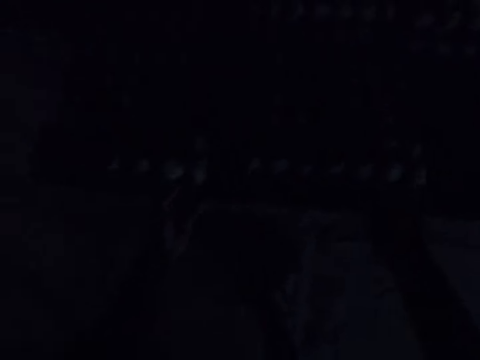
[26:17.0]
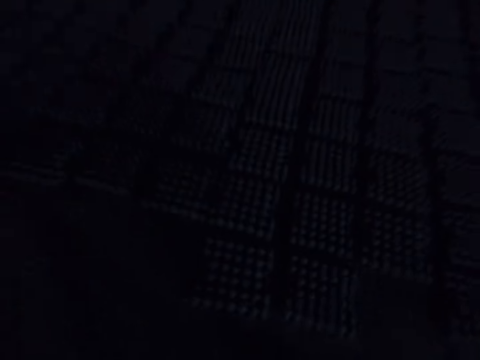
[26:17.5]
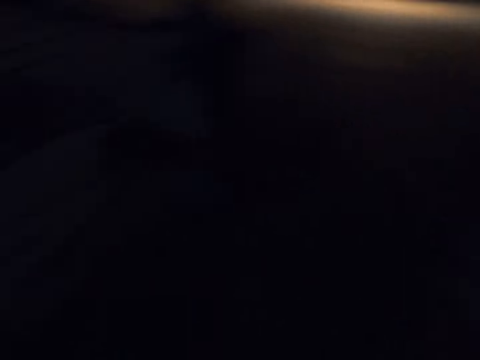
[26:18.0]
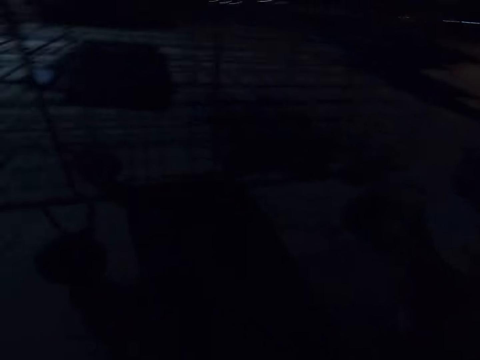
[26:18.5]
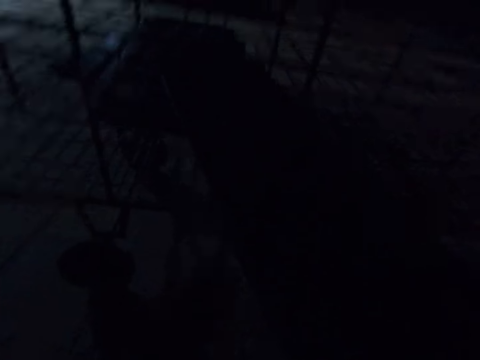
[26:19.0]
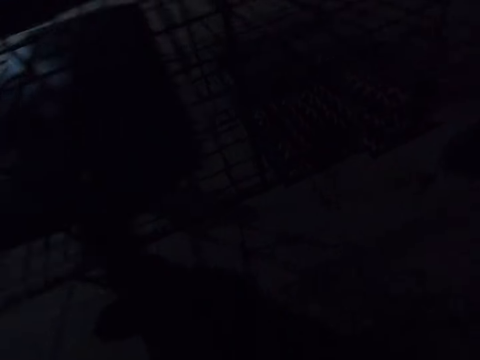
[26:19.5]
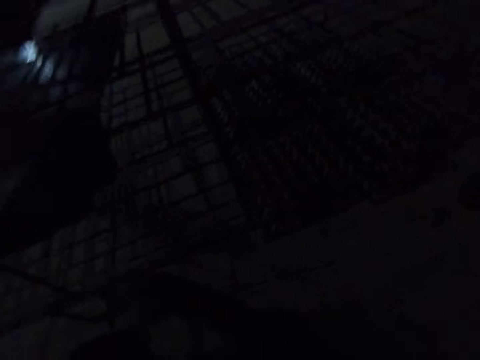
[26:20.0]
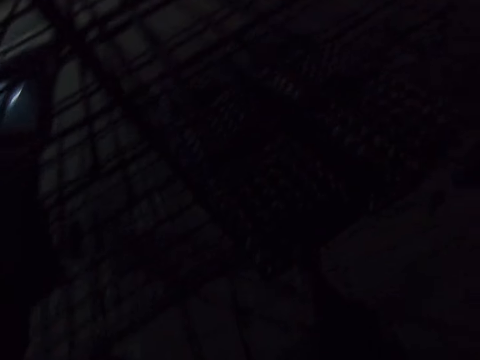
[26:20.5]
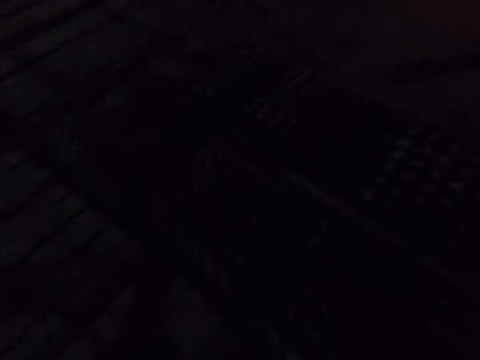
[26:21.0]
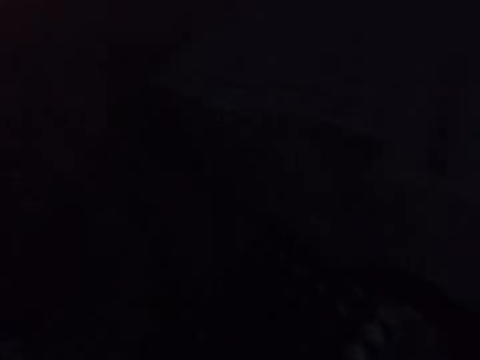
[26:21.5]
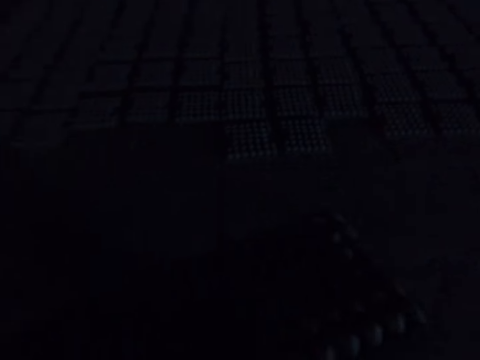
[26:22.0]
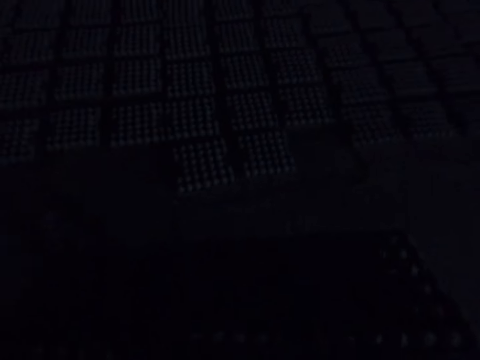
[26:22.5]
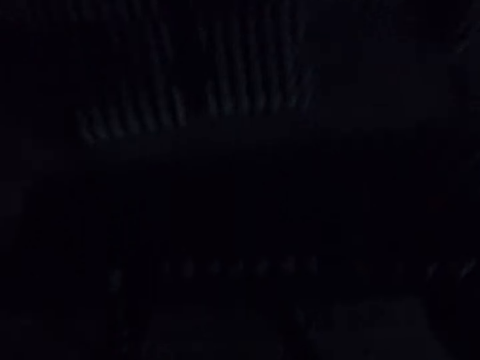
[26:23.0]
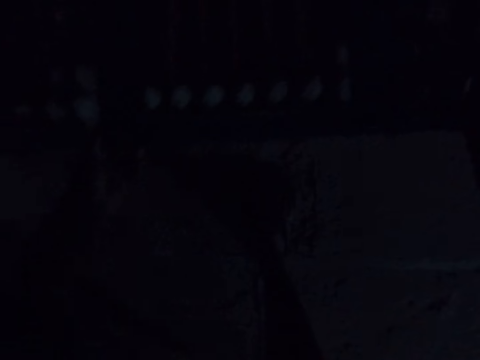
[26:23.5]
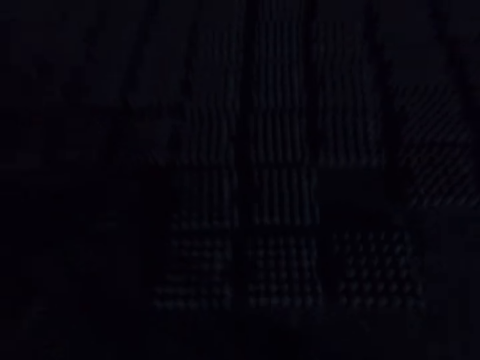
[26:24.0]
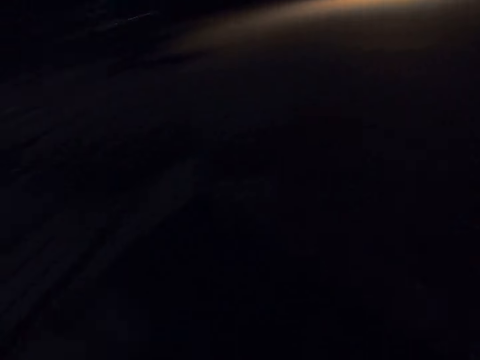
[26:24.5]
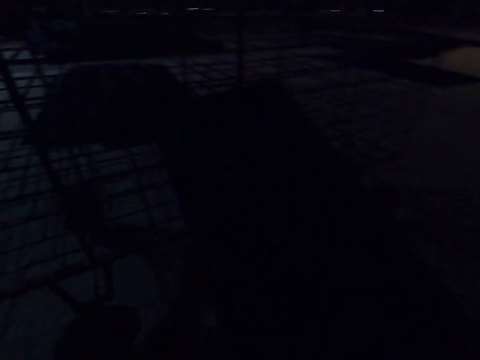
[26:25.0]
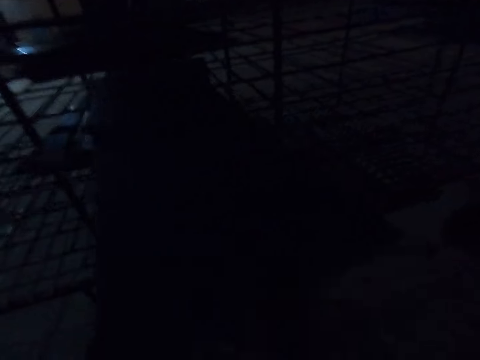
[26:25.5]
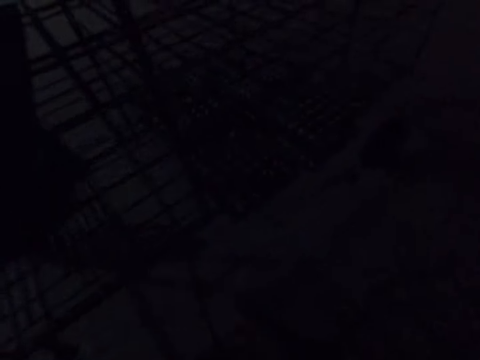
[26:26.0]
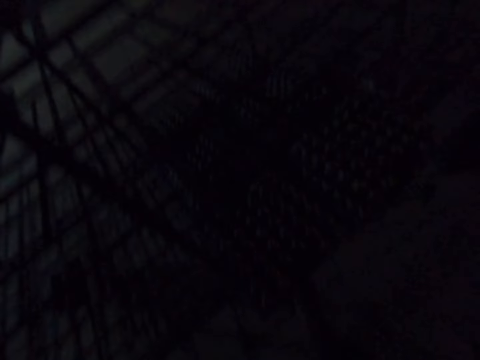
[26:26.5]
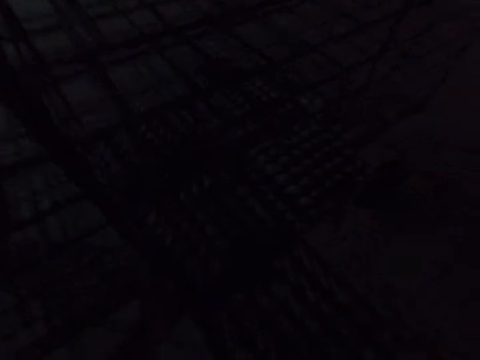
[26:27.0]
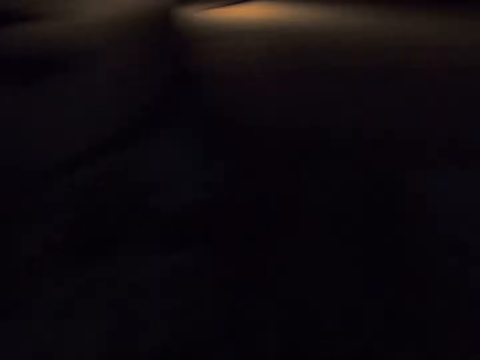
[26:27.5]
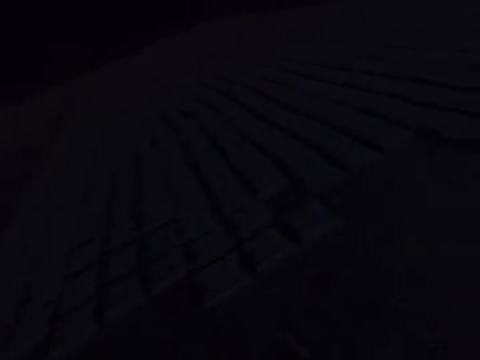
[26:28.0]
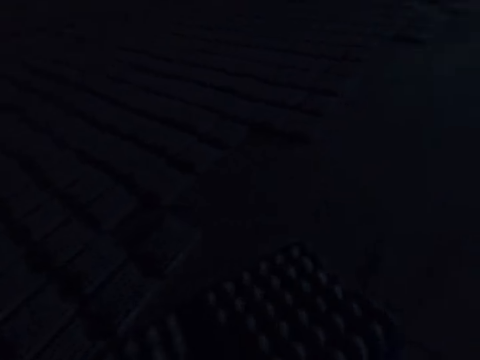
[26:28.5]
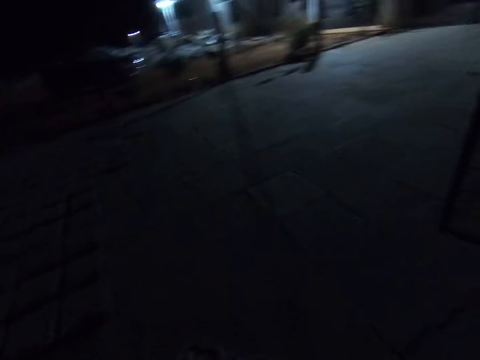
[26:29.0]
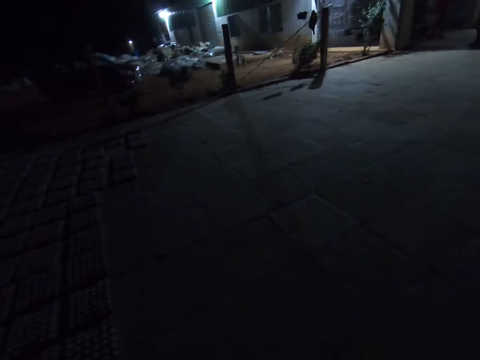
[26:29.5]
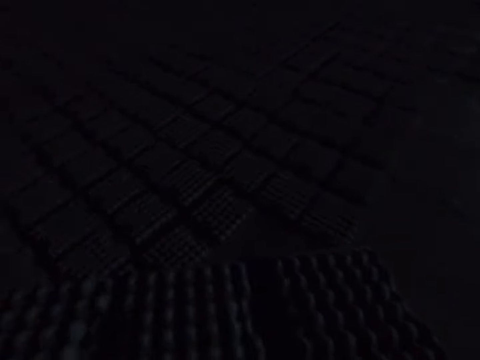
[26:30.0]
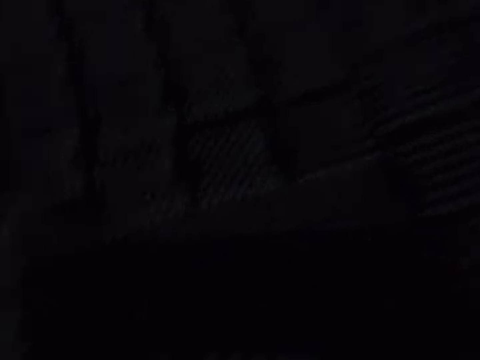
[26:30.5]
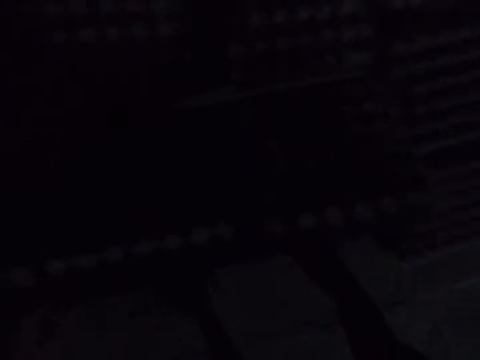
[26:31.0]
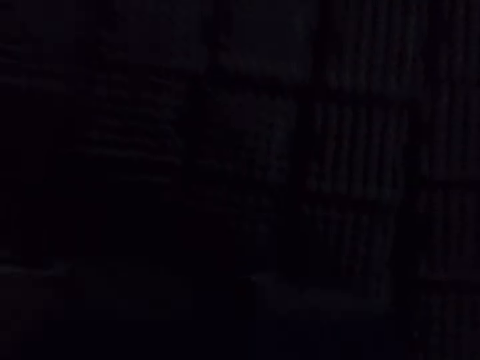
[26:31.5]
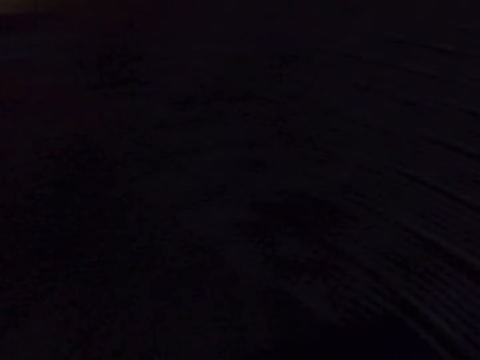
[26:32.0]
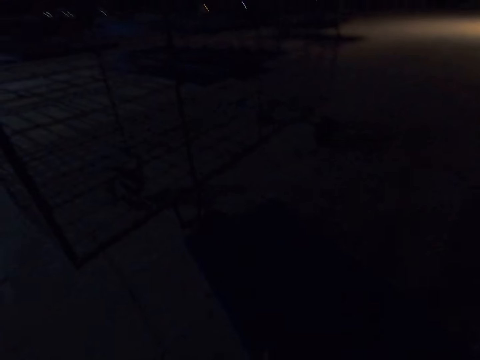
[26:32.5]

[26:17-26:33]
The camera wearer walks around repeatedly.

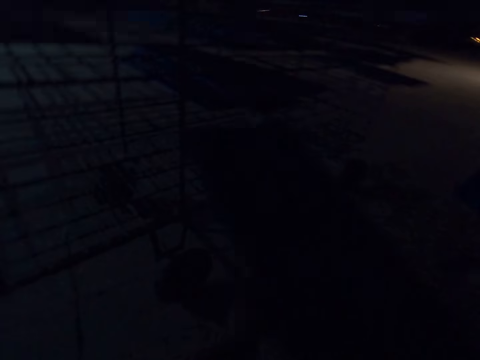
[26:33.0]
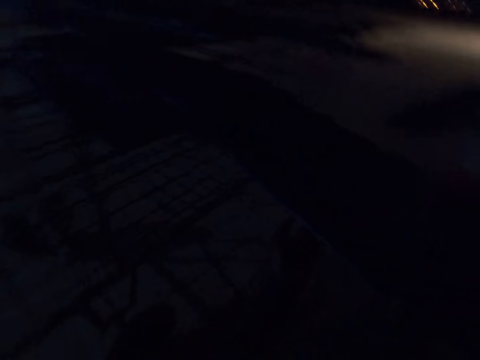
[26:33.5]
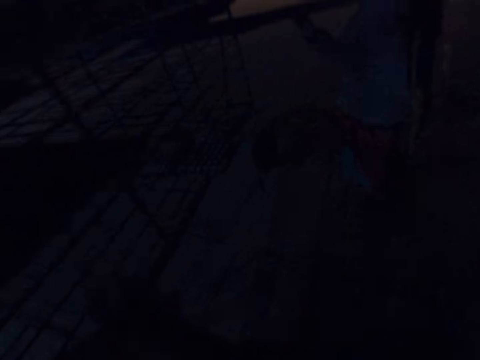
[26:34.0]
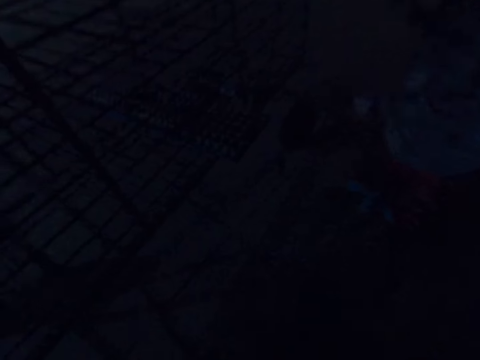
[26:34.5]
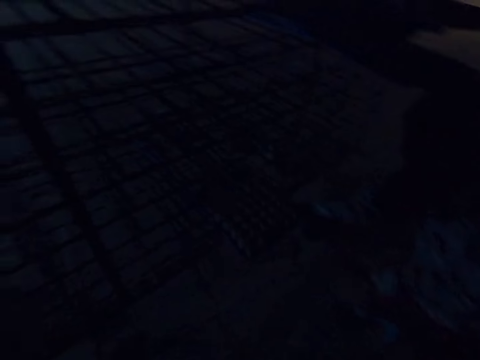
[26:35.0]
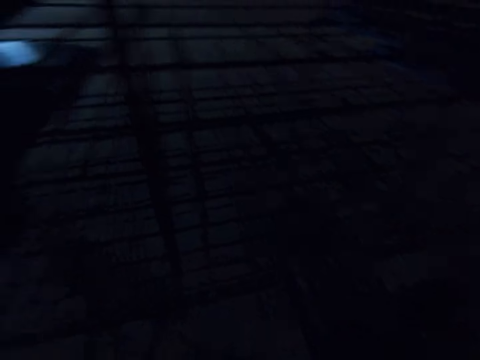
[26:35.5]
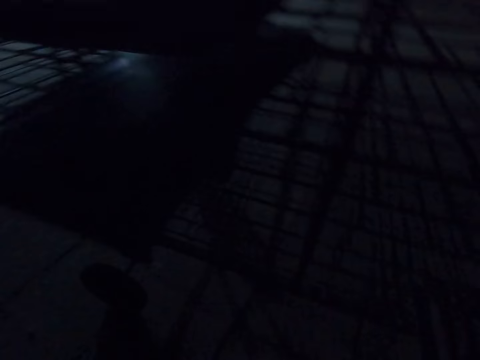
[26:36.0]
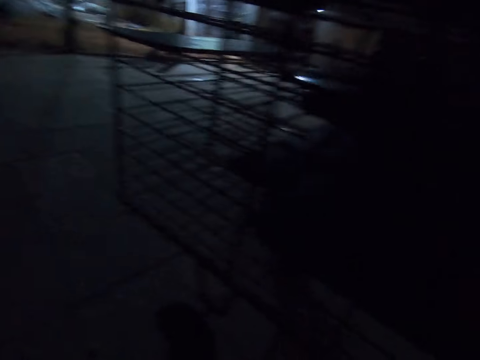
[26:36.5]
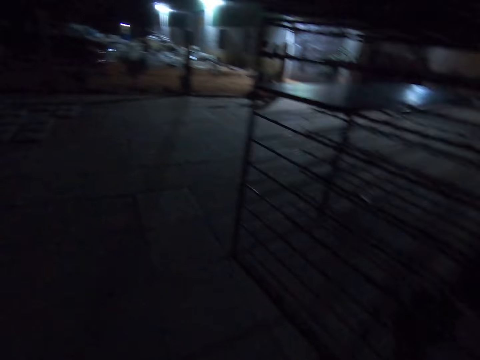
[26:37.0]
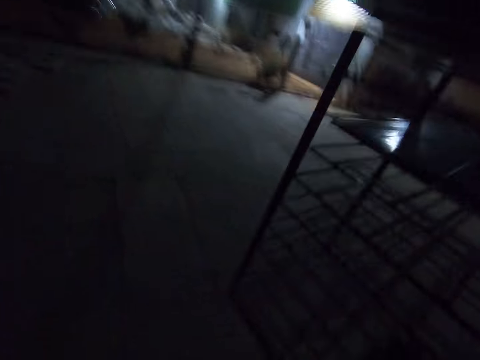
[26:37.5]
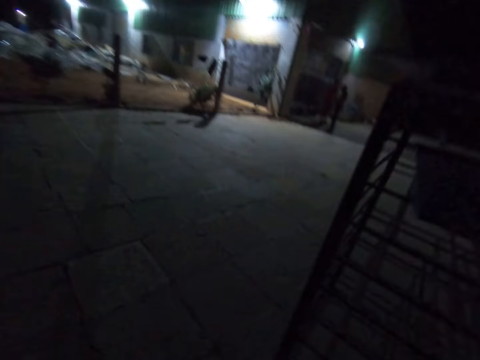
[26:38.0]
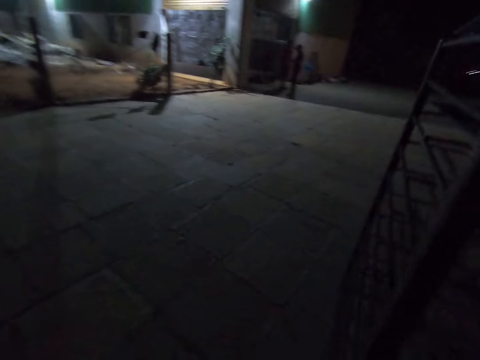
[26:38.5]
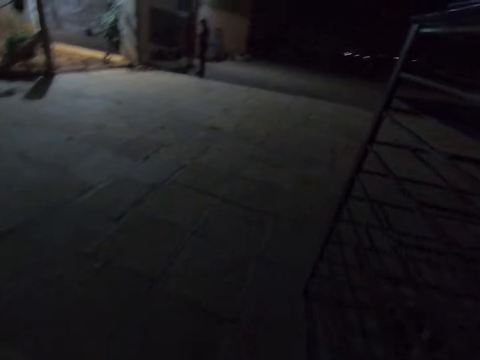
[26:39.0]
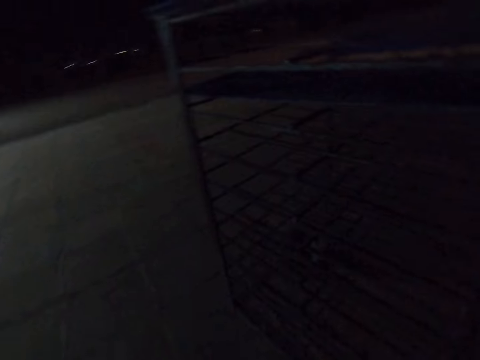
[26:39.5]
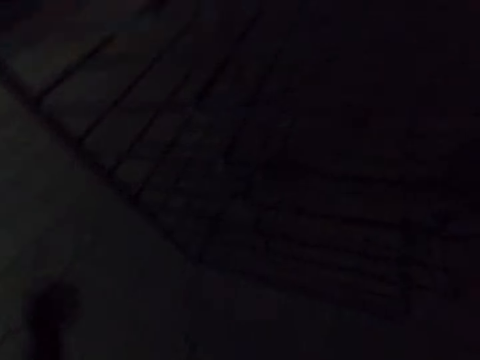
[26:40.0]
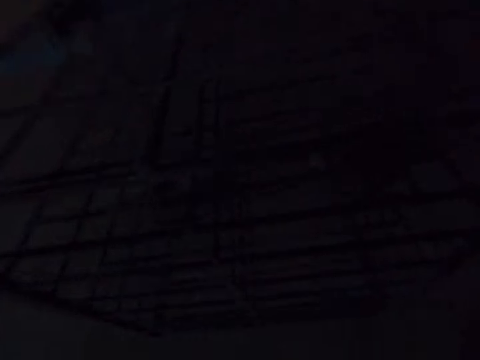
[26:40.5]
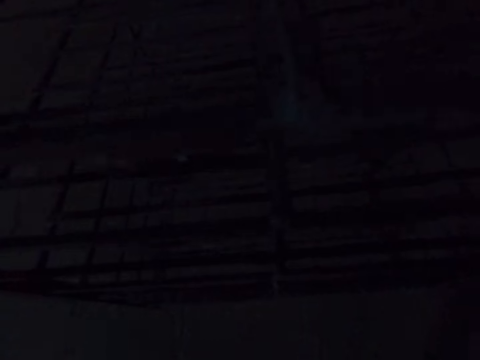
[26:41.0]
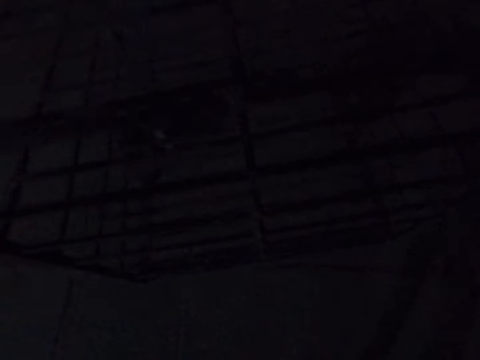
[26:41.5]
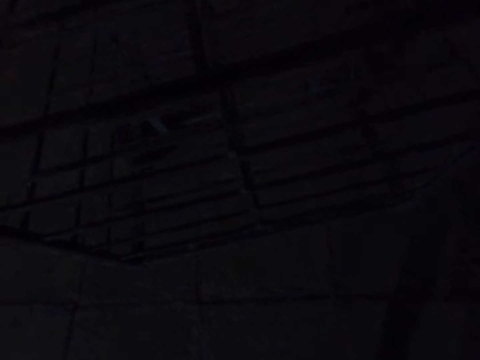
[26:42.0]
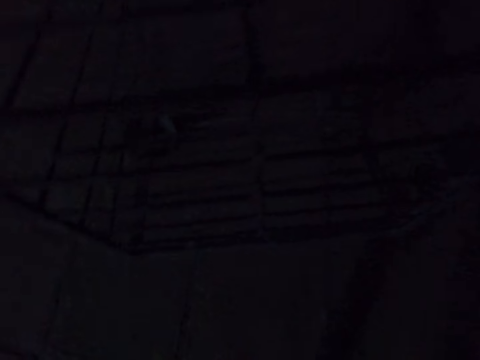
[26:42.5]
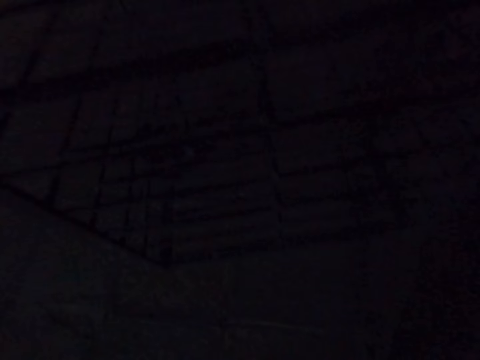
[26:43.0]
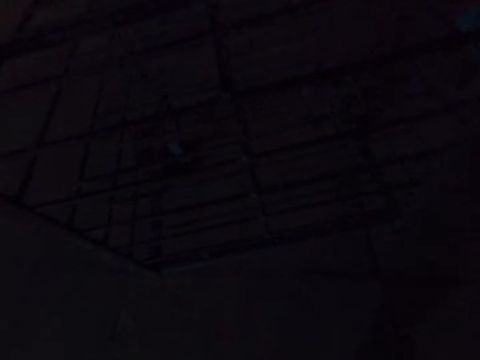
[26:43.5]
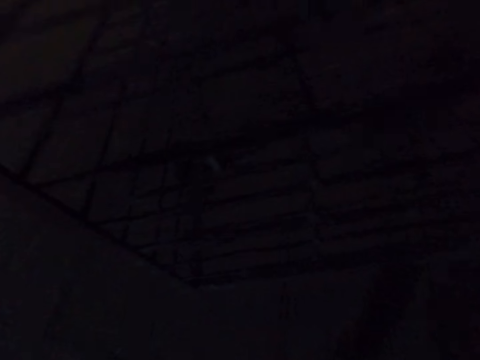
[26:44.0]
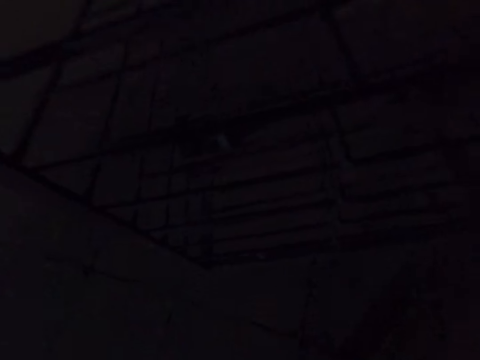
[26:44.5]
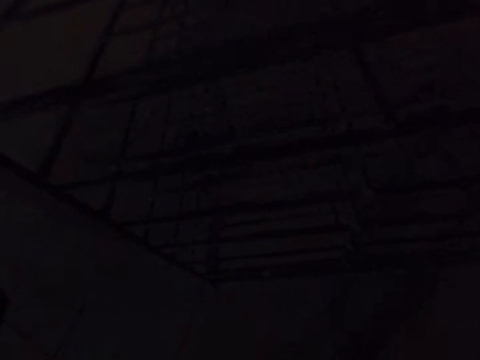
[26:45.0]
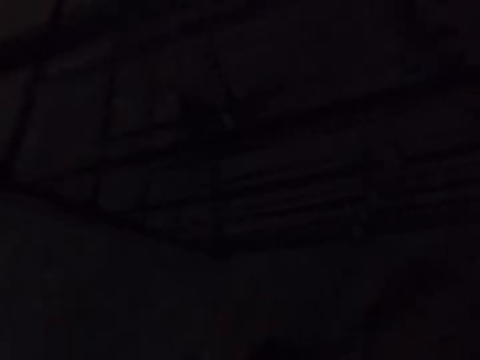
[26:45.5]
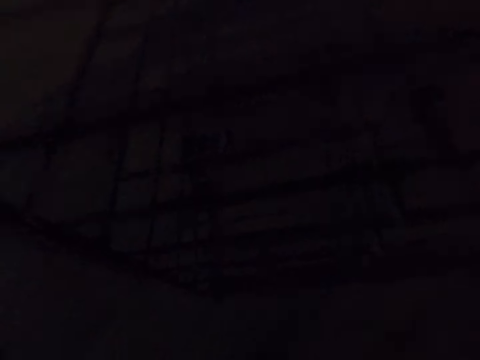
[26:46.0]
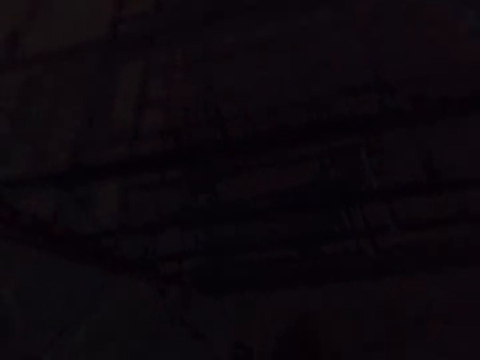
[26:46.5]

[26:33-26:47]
The camera wearer walks around. A man stands on the other side.
